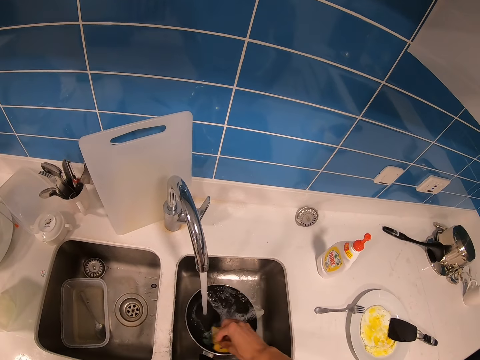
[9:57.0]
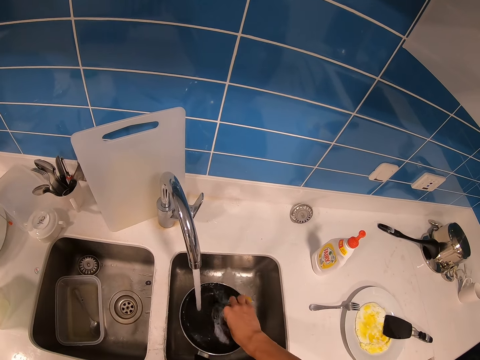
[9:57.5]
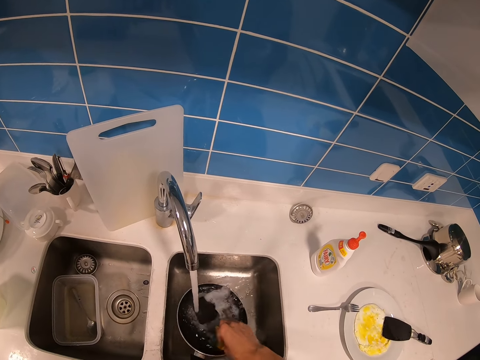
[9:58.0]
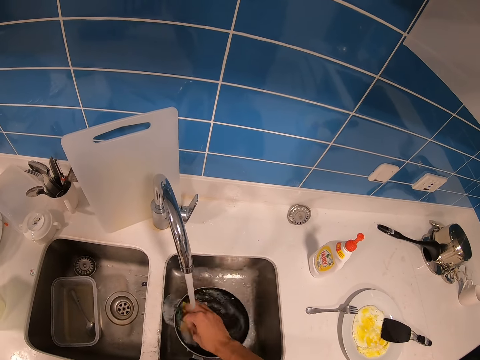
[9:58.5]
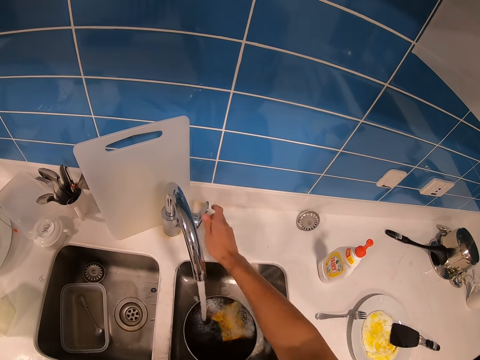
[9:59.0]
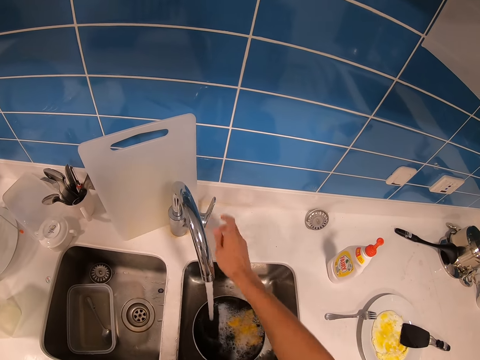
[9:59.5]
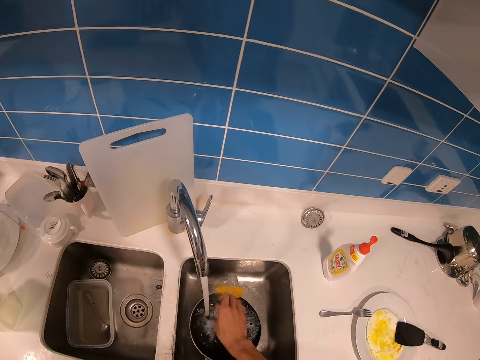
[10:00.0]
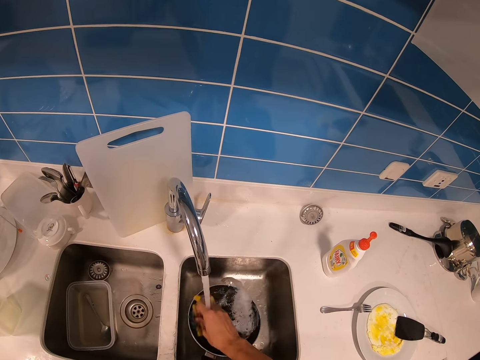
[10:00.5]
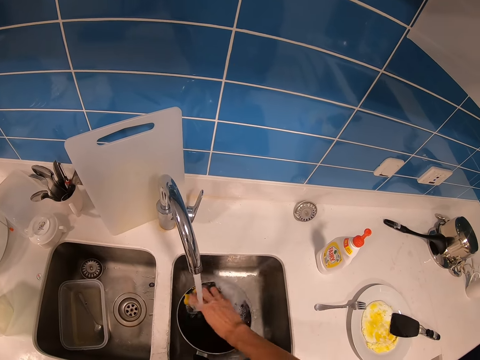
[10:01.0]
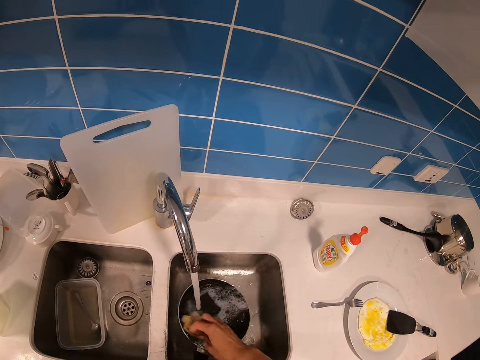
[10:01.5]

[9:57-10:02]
The camera wearer washes the pan.

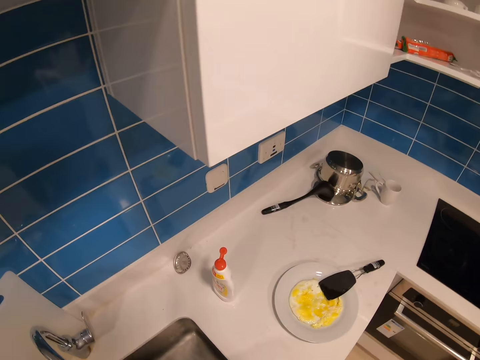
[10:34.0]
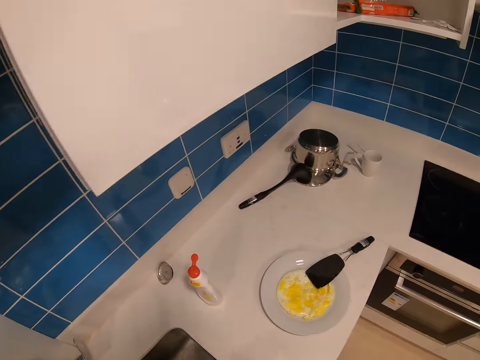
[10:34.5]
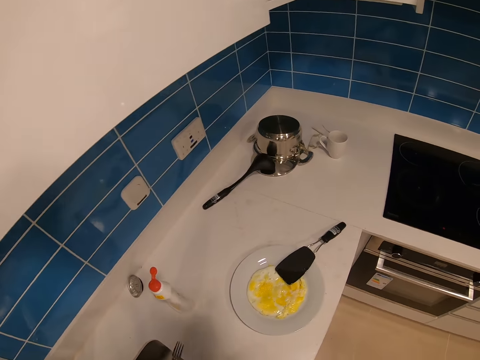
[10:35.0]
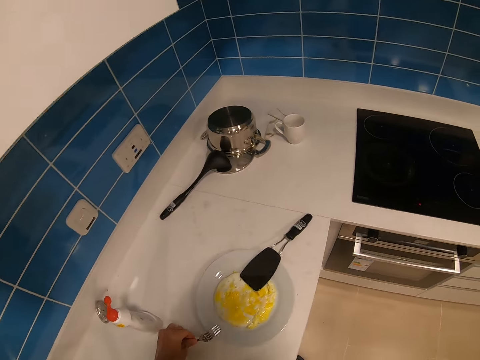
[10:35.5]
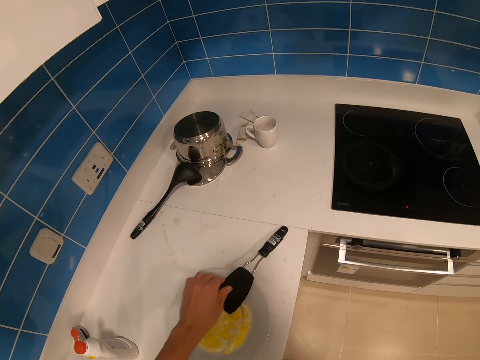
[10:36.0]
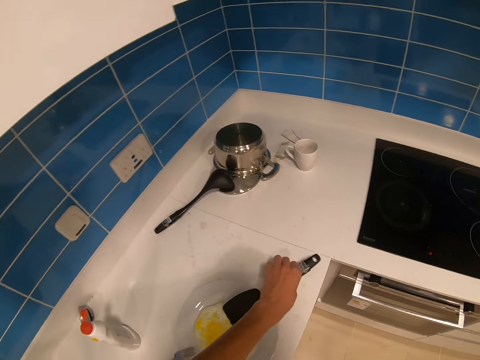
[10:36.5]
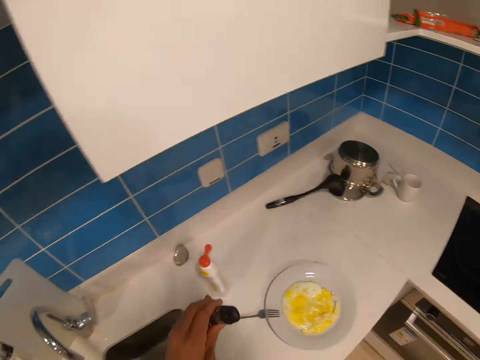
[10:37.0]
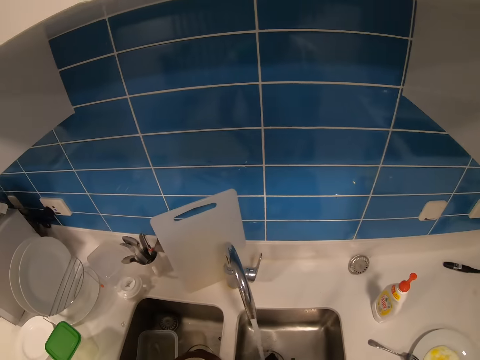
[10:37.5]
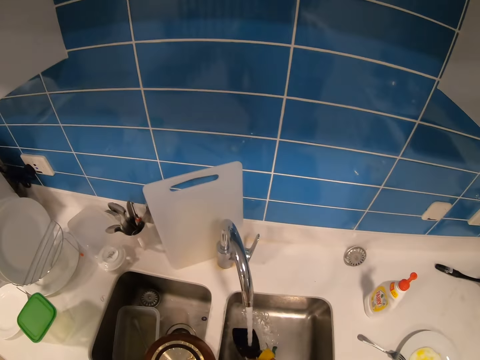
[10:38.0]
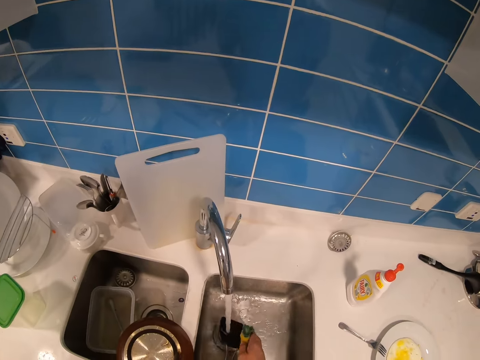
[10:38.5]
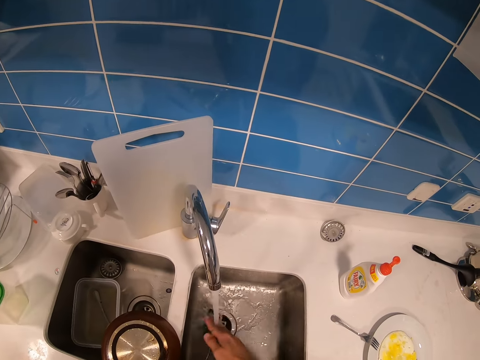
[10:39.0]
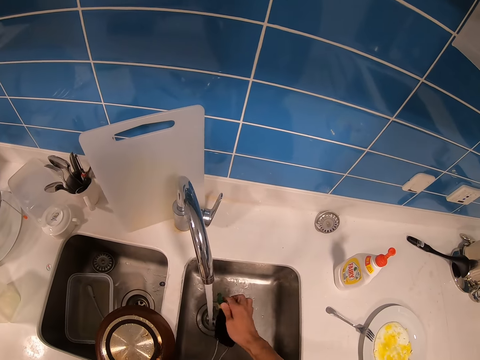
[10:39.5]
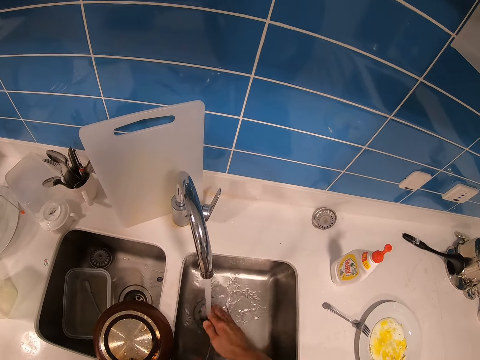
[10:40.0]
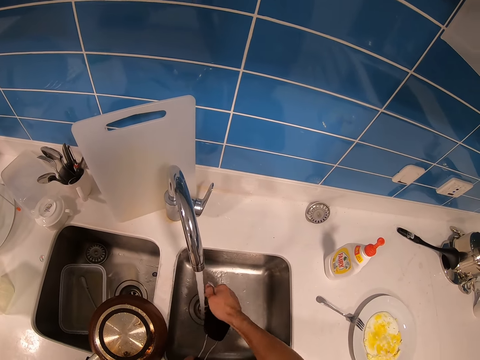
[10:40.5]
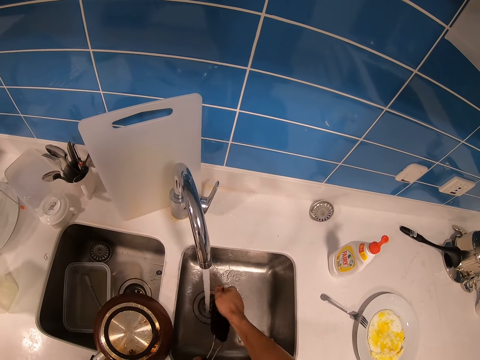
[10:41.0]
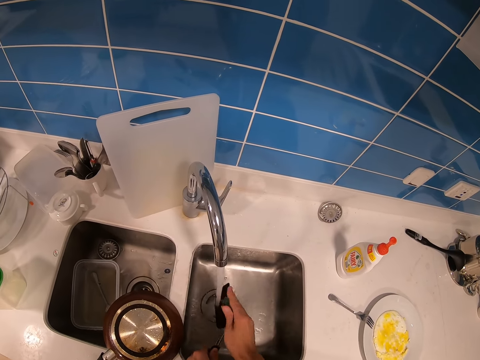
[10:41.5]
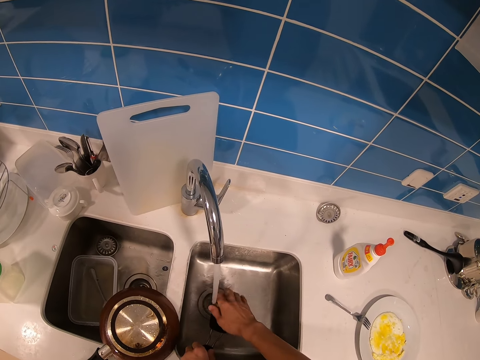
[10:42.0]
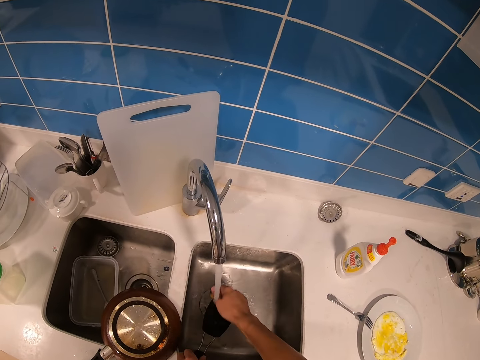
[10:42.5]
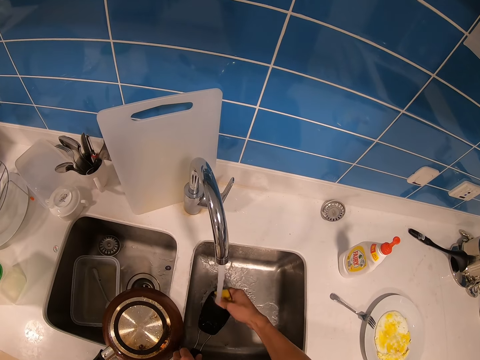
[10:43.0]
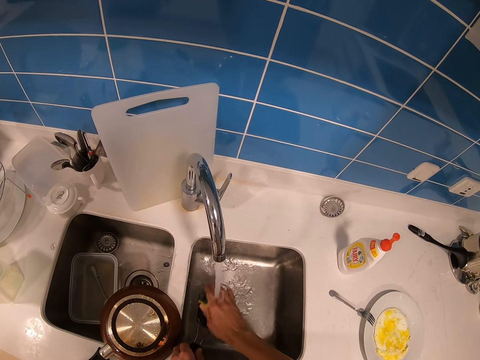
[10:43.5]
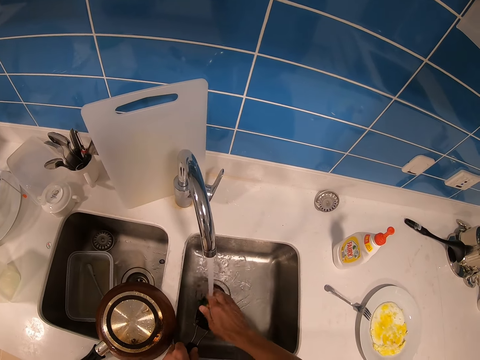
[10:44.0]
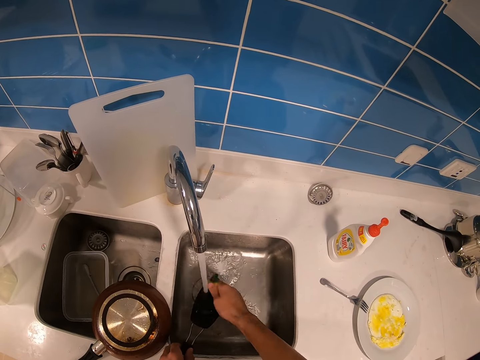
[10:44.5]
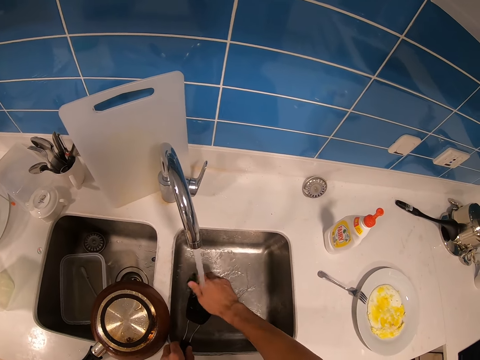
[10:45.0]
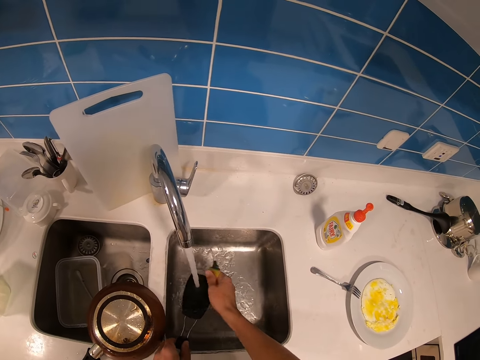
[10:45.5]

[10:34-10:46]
The camera wearer puts a fork on the side of the table. They pick a cooking spoon from the side of the plate. They wash the cooking spoon with a dish washer and water.

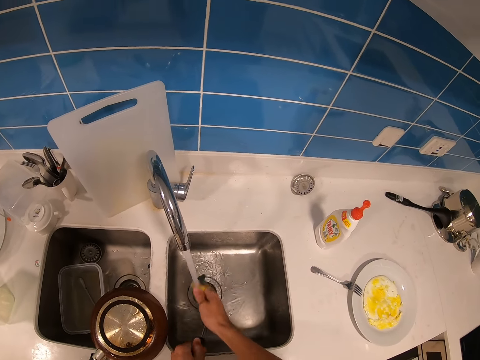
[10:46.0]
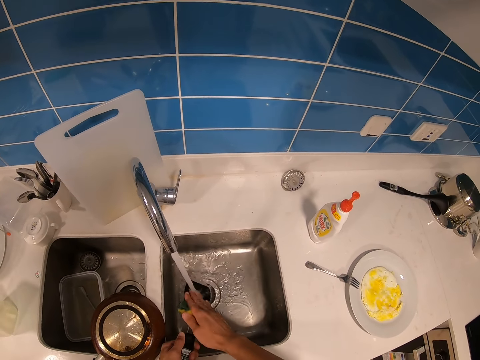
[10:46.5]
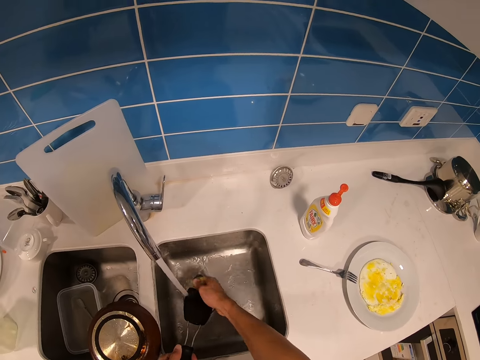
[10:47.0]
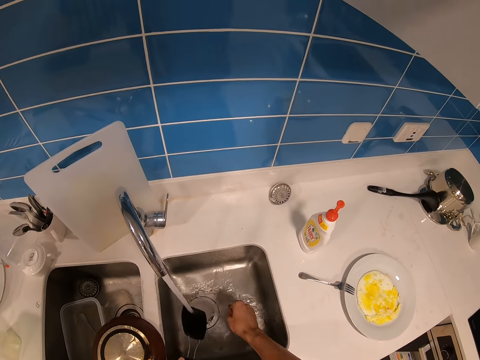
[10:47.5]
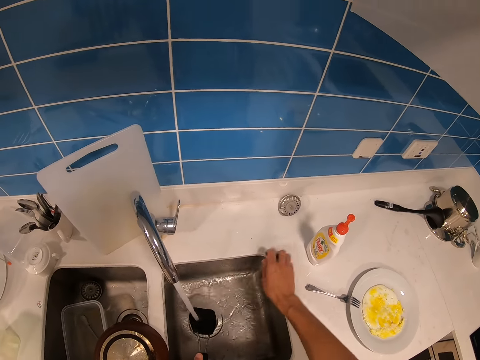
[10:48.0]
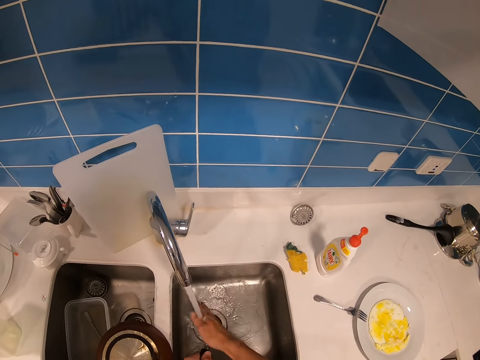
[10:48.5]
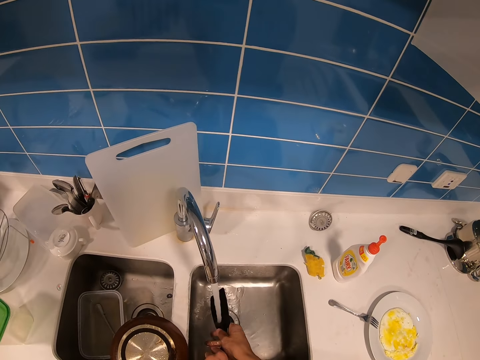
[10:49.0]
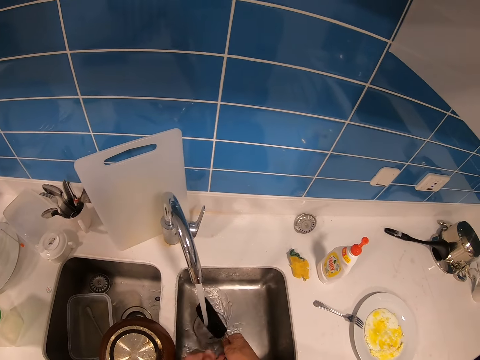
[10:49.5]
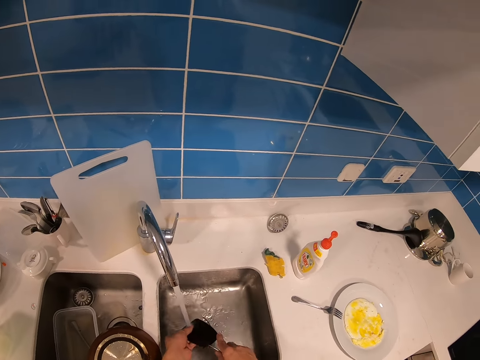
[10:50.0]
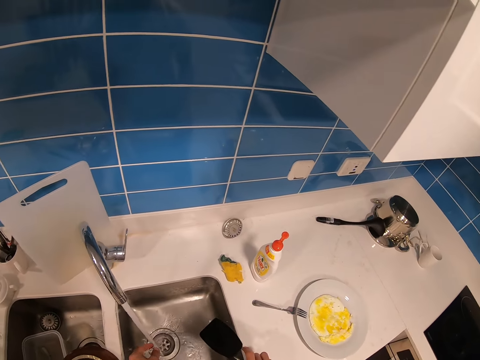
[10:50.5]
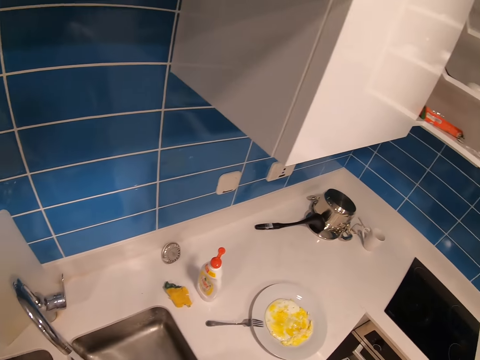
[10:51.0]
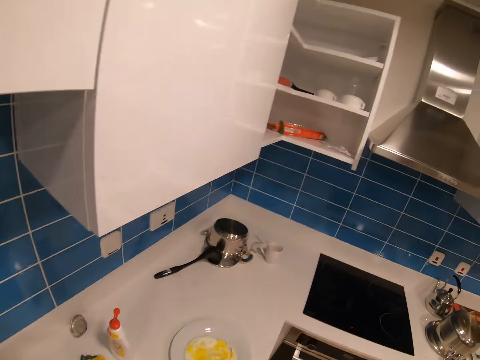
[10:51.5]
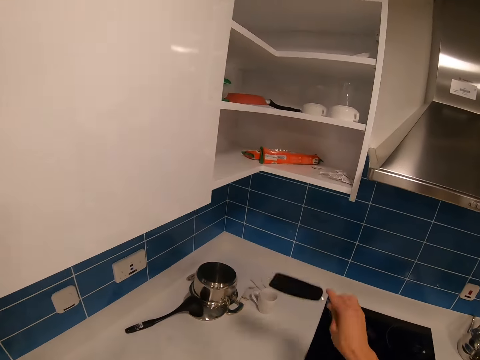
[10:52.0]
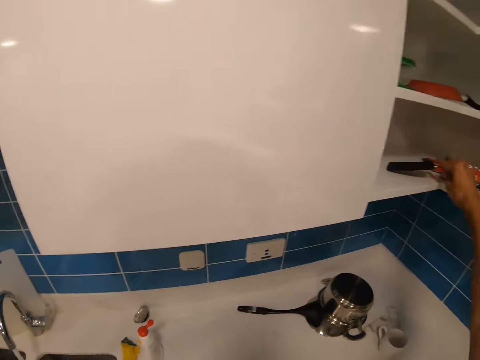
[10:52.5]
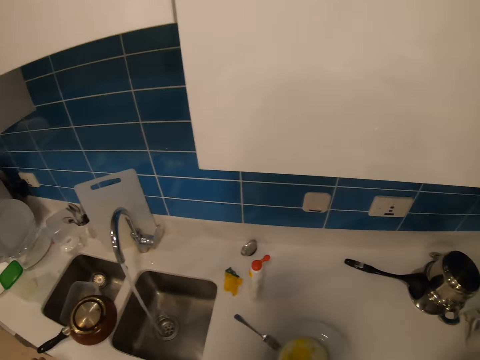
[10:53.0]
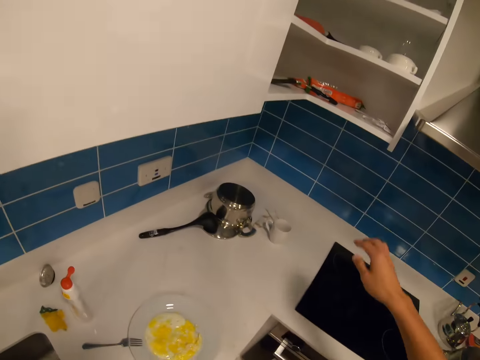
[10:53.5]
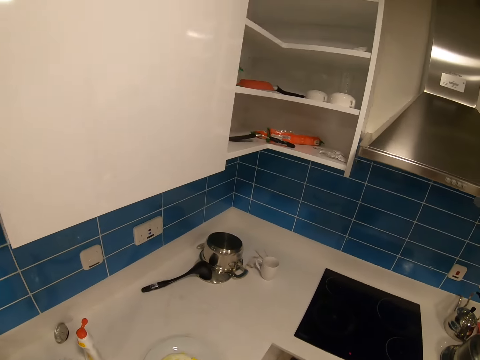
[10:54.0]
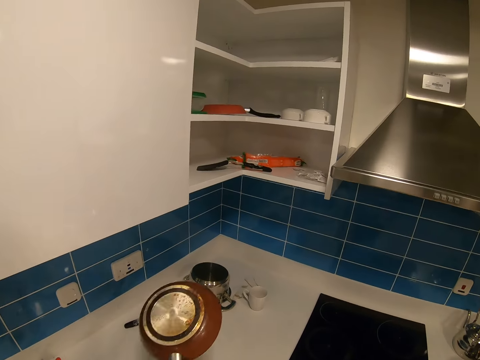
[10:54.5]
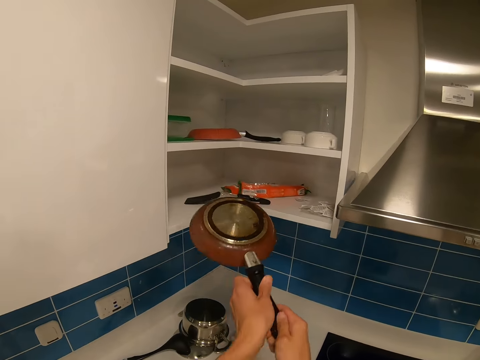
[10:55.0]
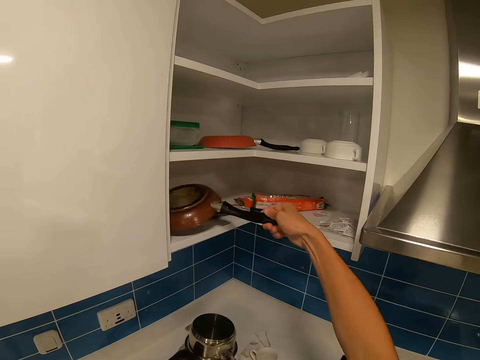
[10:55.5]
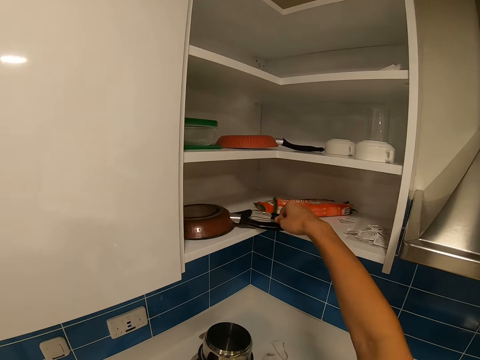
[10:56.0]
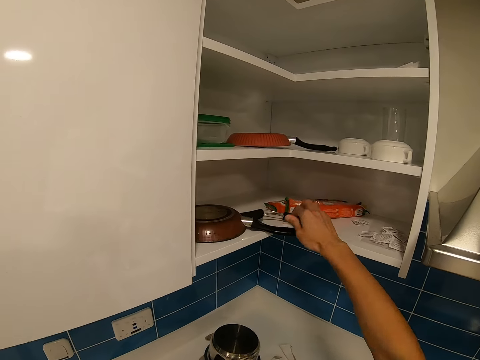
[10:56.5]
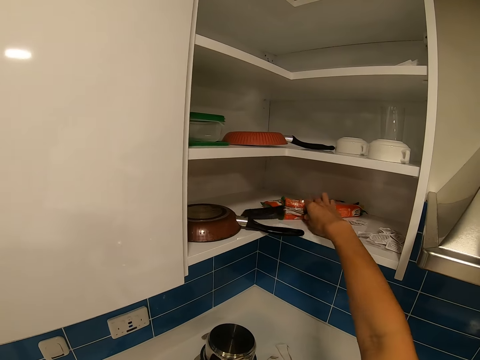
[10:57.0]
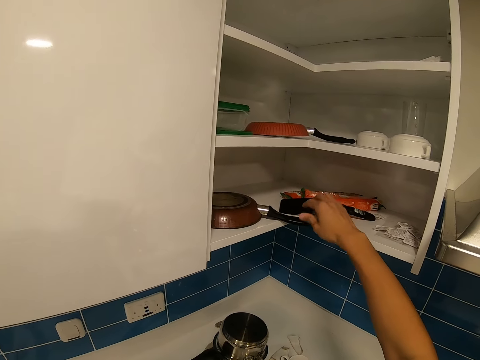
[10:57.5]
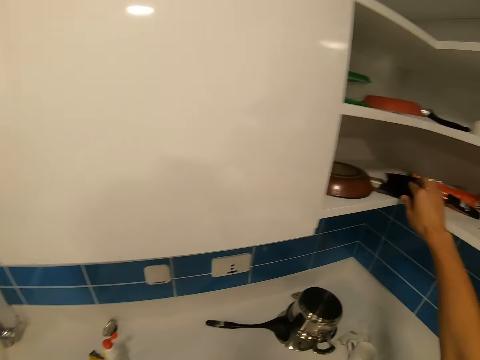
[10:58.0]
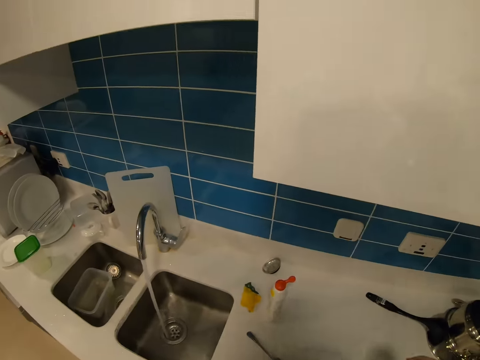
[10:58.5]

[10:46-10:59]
The camera wearer puts the cooking spoon in the shelf. They place the cooking spoon in the shelf. They put the pan in the cupboard and arrange the cupboard.
